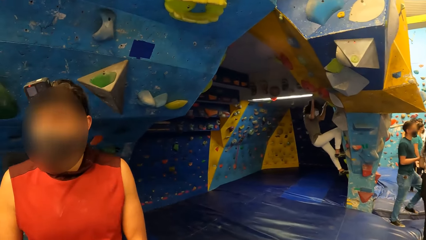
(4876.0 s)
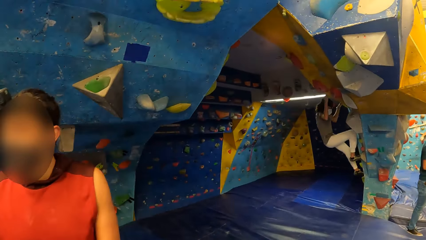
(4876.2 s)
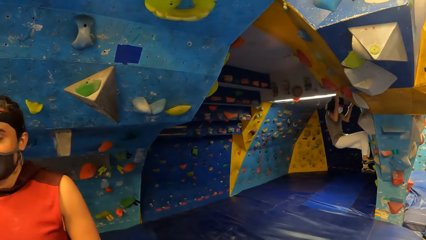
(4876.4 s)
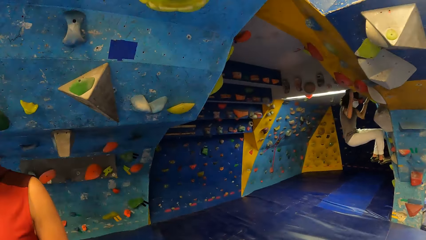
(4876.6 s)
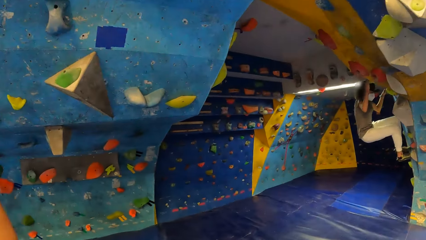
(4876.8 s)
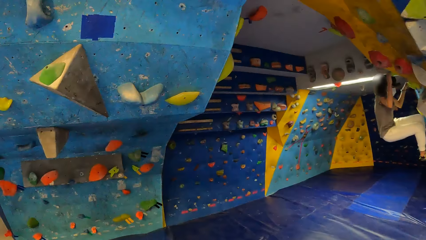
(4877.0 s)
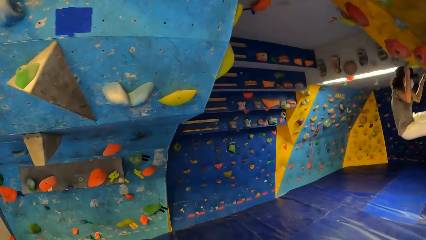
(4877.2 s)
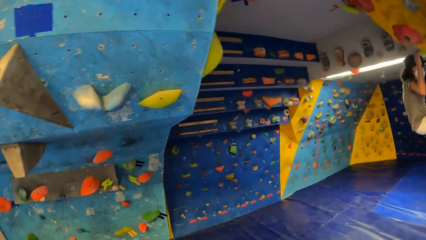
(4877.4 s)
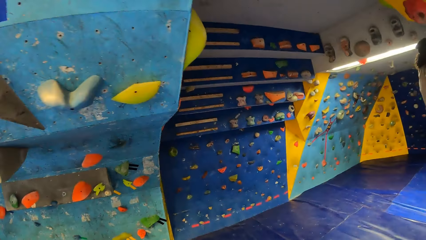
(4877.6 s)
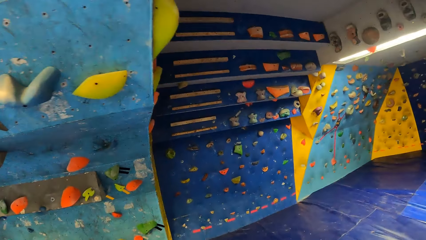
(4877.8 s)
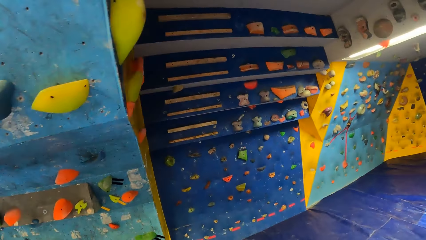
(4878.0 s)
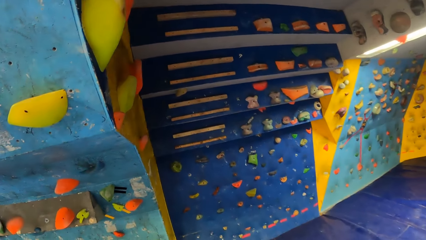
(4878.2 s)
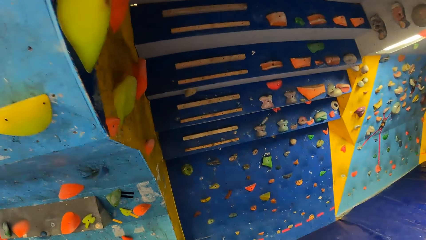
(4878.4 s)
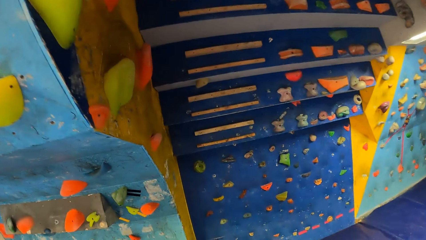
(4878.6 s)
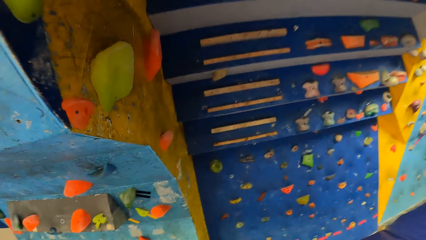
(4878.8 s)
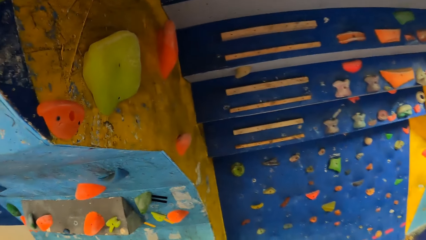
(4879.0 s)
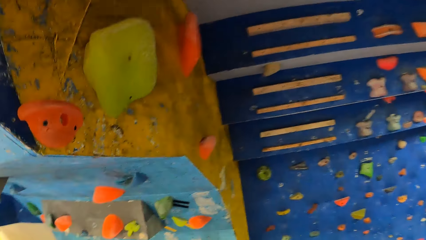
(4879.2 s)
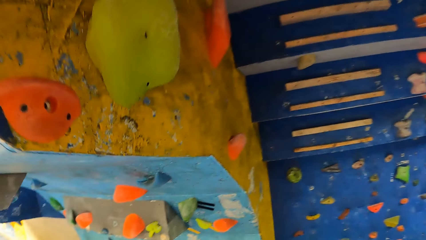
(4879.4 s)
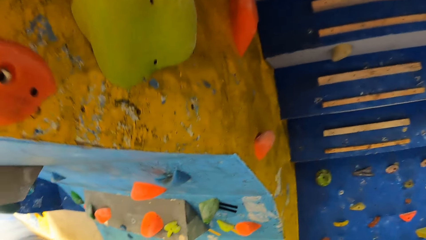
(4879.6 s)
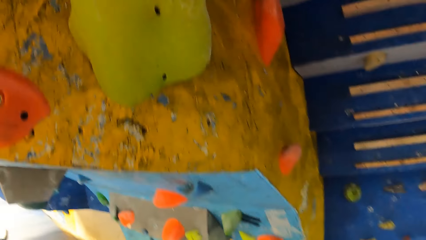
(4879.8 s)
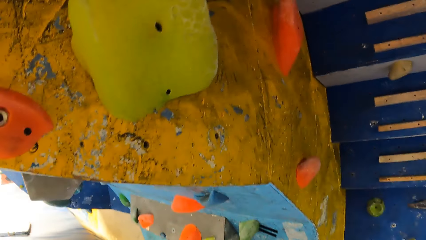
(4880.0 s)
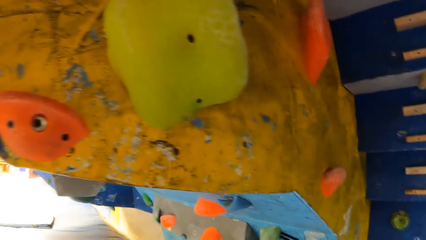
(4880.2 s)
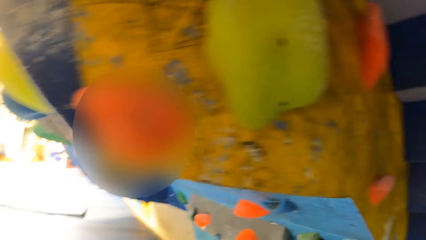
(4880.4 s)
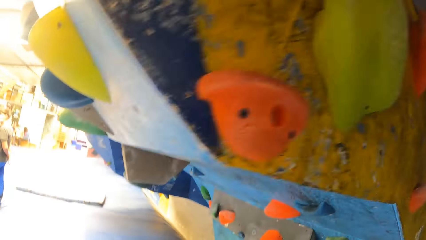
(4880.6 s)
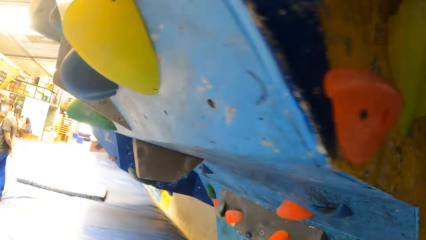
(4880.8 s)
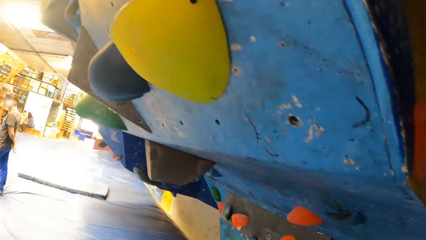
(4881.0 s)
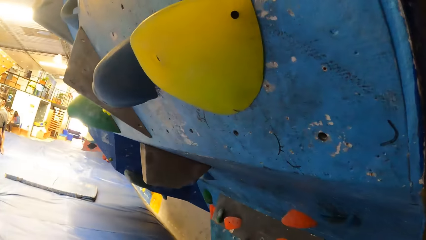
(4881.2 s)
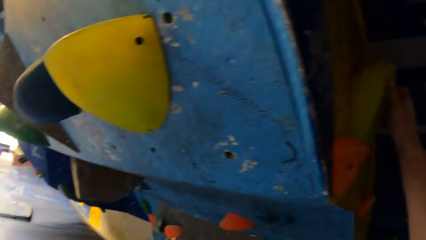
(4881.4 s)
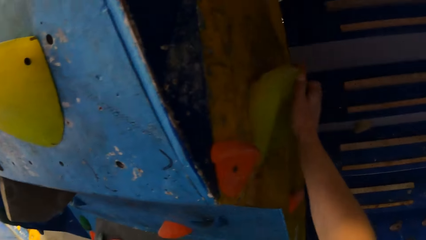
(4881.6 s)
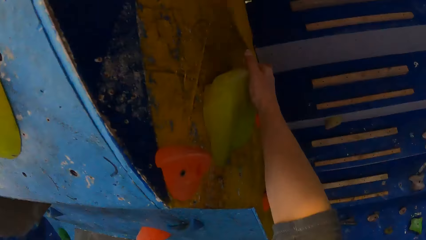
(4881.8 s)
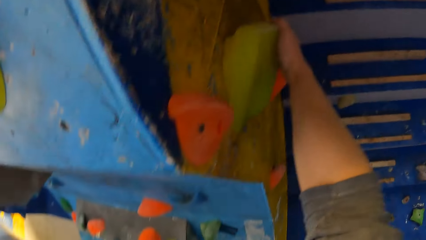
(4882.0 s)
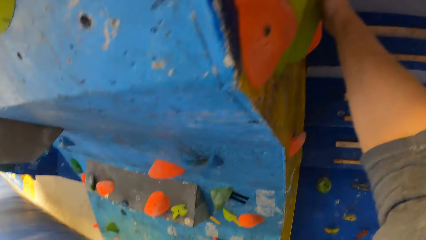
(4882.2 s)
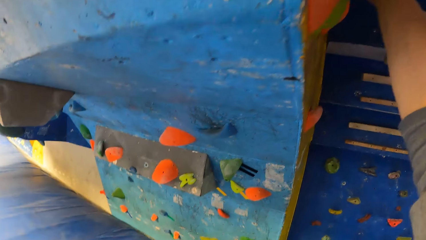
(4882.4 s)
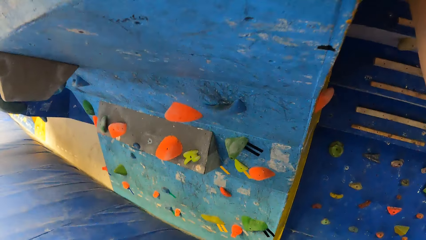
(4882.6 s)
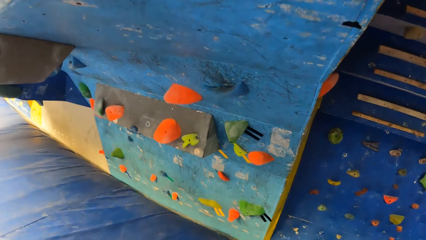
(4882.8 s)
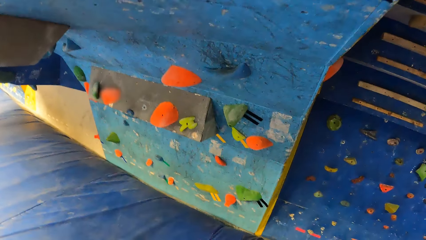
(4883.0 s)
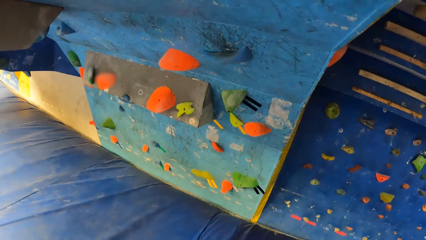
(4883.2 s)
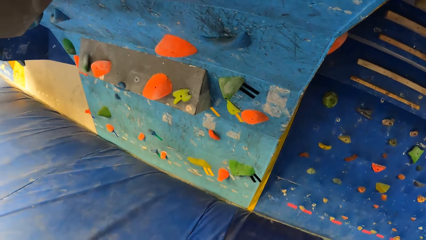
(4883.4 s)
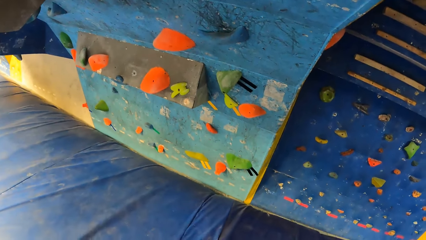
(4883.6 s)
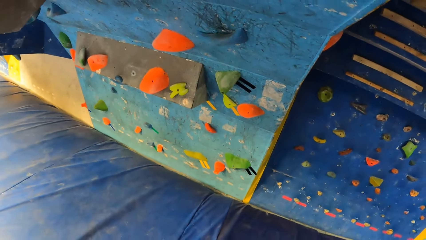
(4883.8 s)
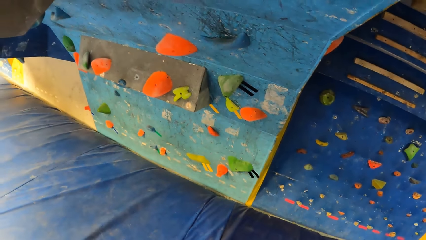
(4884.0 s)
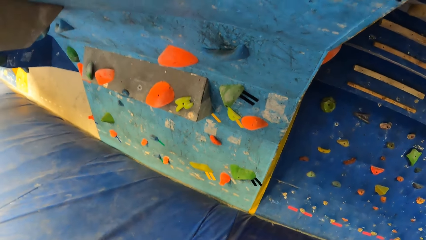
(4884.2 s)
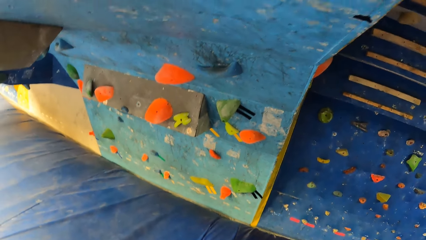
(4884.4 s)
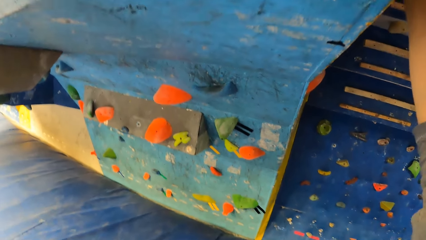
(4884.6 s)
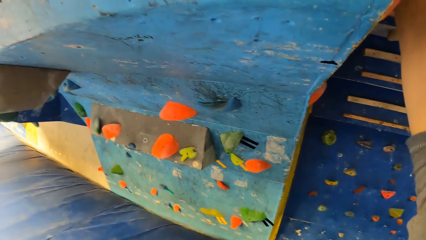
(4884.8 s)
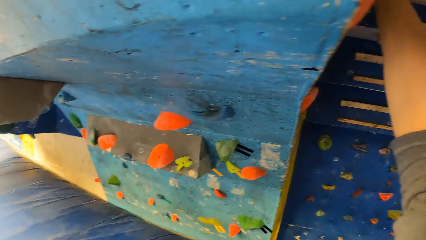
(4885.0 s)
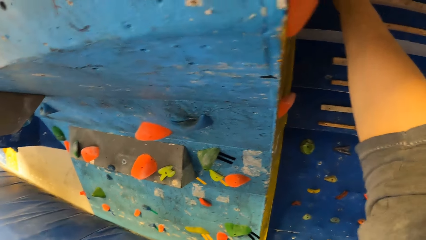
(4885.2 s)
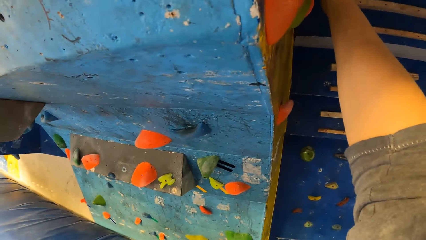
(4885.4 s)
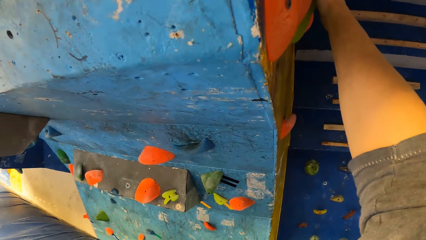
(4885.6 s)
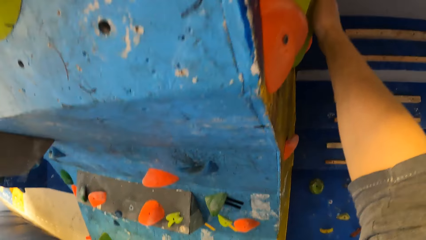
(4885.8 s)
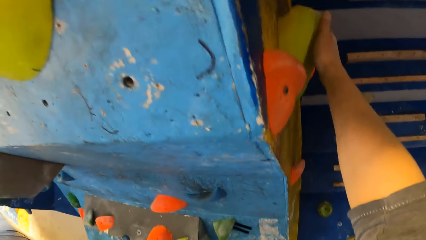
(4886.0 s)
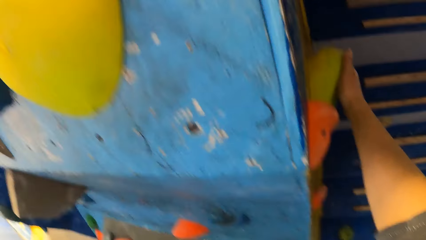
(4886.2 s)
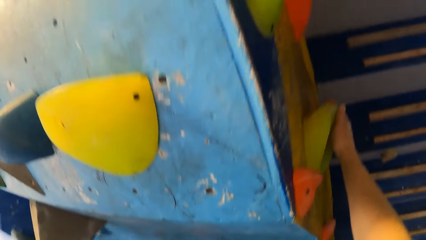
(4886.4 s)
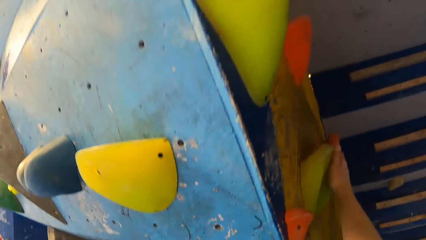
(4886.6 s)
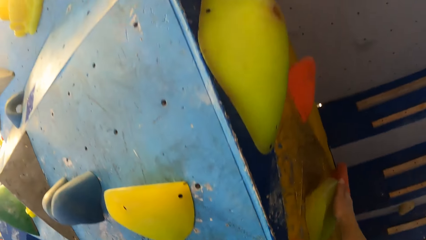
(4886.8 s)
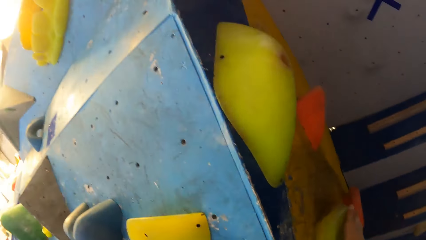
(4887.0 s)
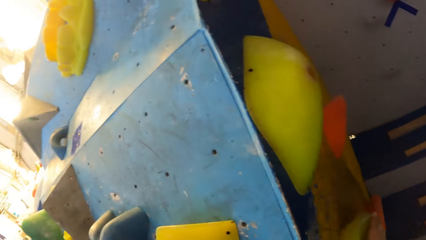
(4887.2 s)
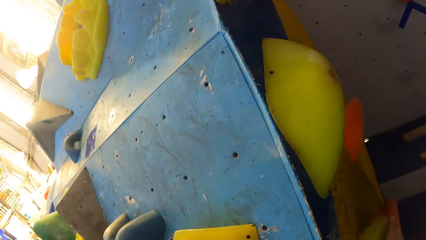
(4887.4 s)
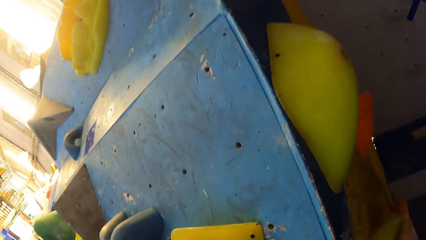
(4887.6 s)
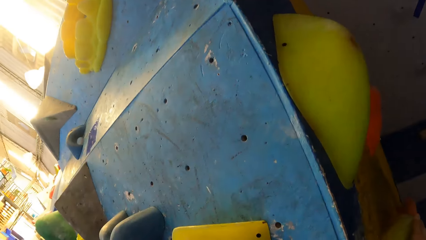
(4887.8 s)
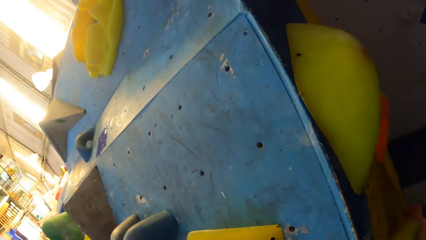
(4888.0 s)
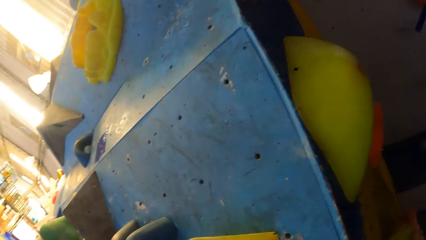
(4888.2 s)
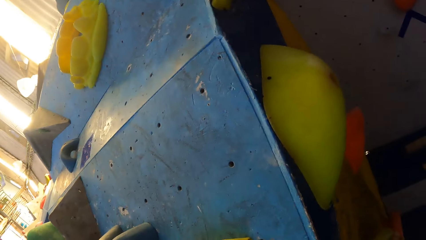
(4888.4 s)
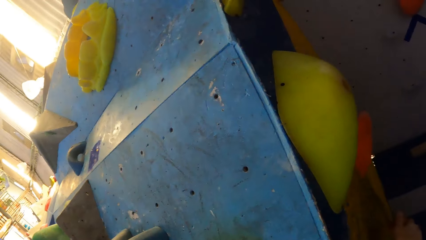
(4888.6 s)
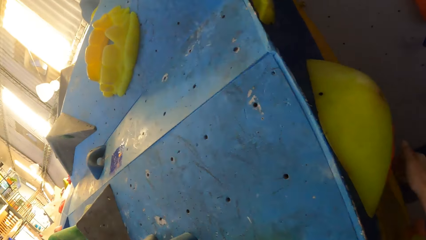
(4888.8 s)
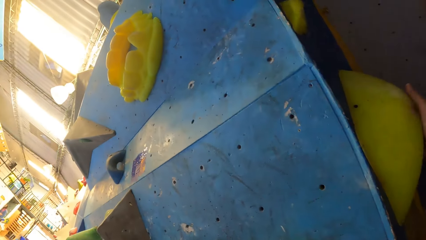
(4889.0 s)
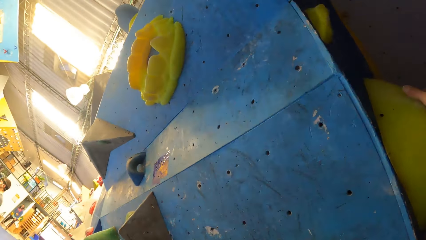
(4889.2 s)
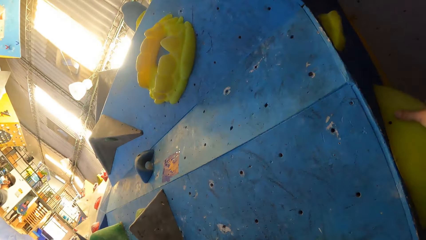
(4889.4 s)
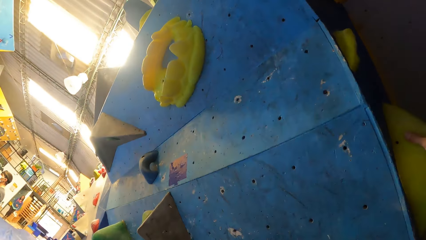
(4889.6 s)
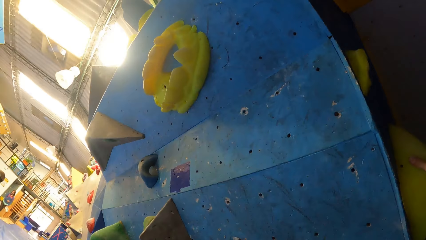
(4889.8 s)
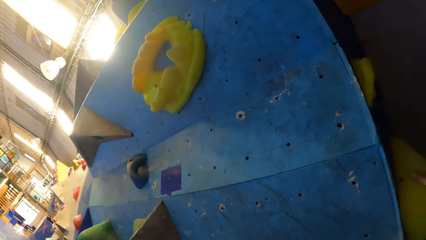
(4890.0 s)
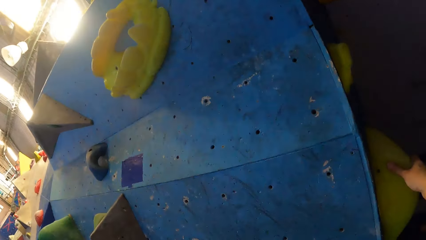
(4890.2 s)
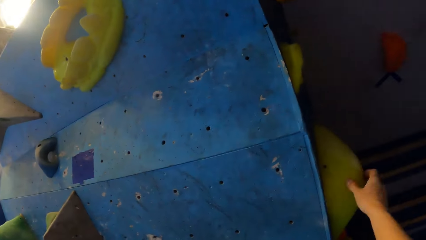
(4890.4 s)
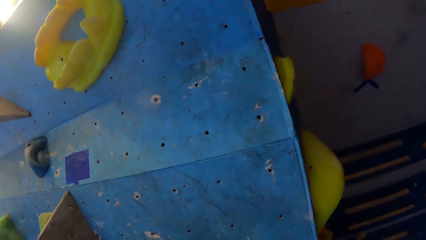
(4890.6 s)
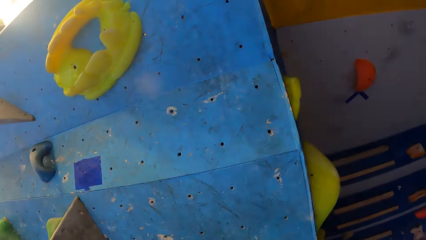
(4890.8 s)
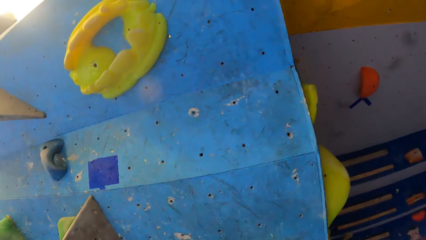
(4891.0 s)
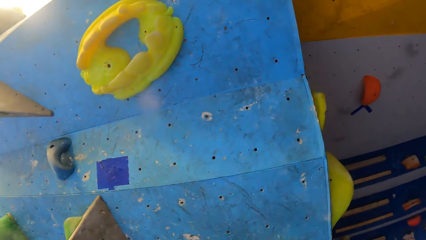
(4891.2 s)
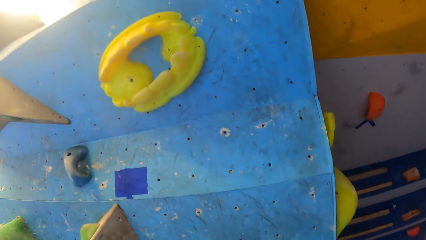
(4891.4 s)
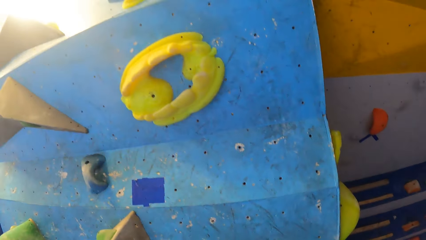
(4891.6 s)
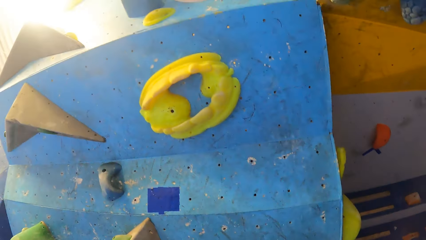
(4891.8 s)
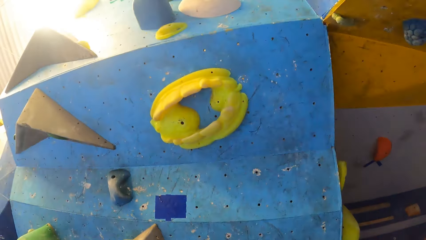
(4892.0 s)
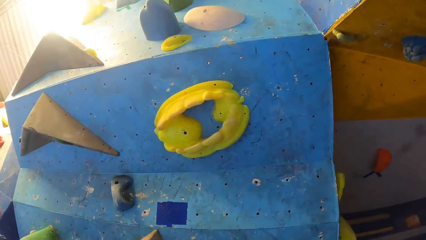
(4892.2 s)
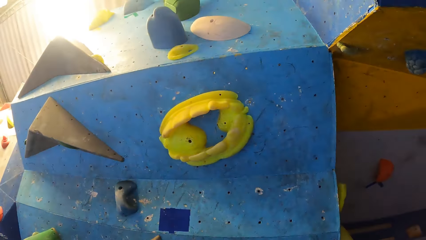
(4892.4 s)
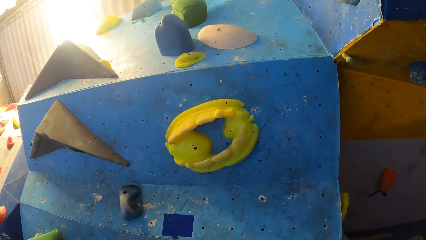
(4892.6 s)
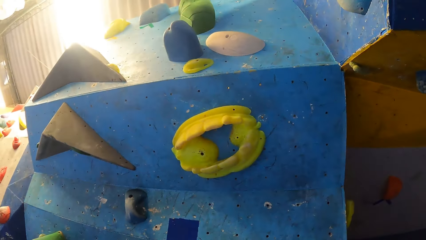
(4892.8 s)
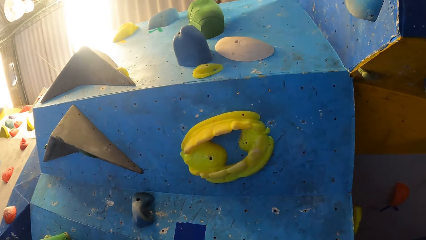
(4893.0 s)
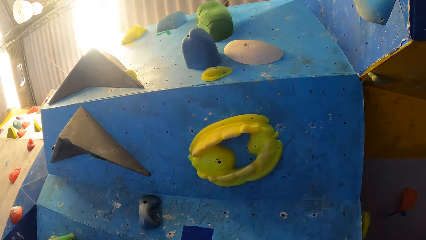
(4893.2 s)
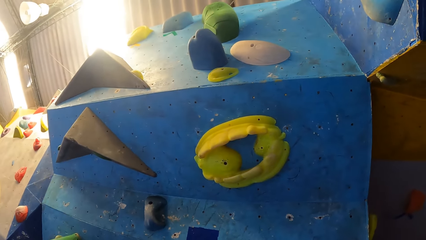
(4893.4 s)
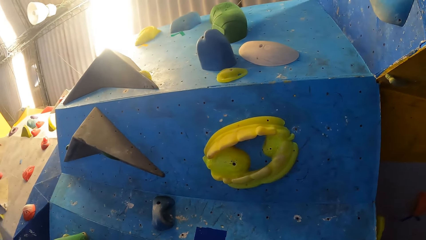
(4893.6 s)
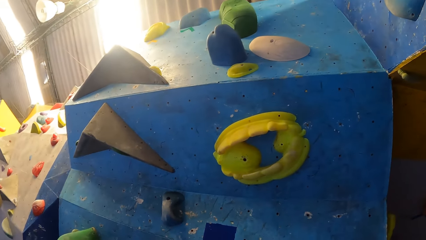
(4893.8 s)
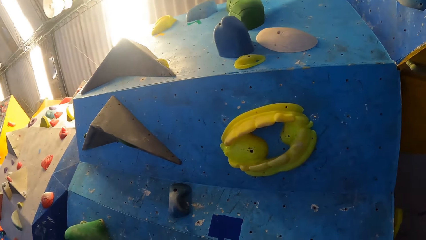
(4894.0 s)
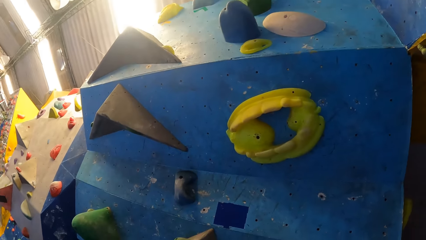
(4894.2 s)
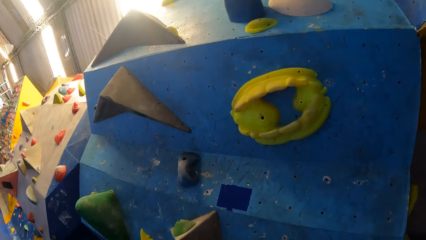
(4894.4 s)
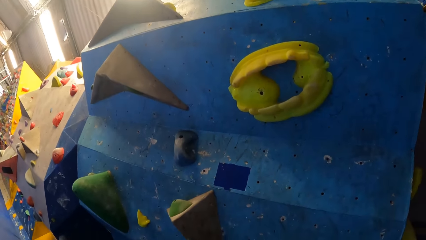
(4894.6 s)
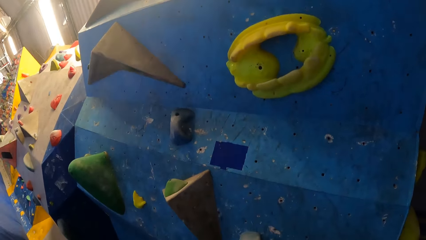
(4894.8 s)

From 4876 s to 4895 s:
The camera wearer walks in the room. He climbs an indoor climbing wall with his right hand. He stares at the wall. He touches the wall with the right hand. He stares at the wall.
